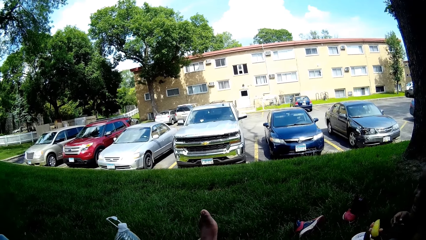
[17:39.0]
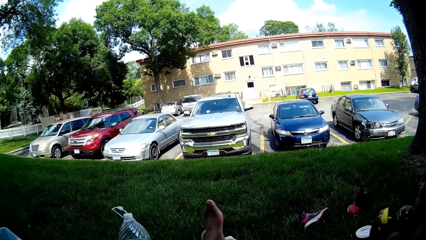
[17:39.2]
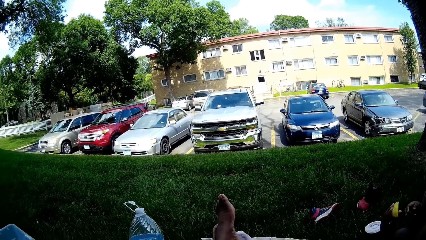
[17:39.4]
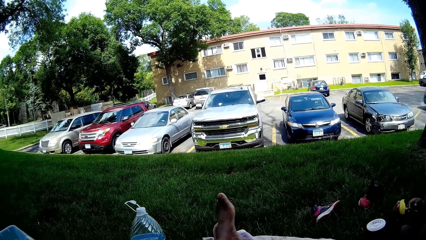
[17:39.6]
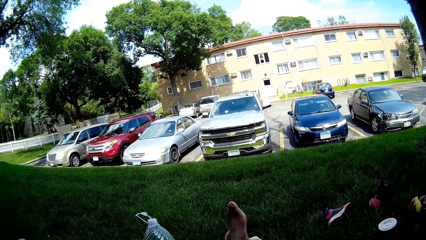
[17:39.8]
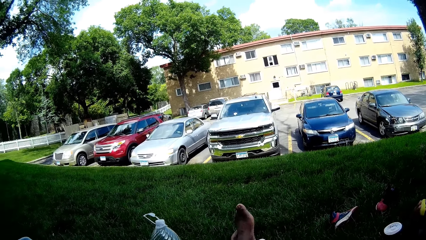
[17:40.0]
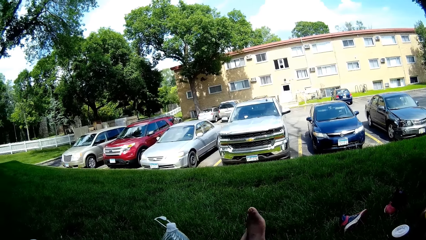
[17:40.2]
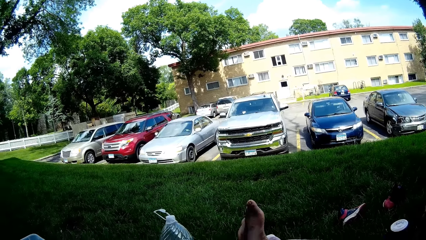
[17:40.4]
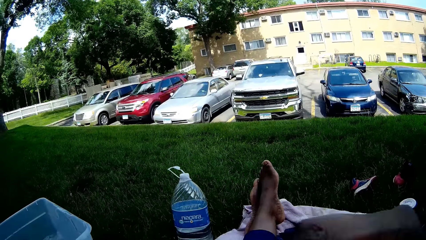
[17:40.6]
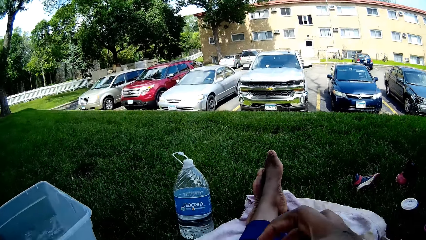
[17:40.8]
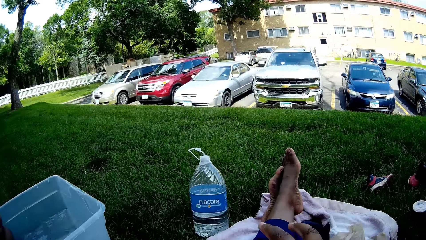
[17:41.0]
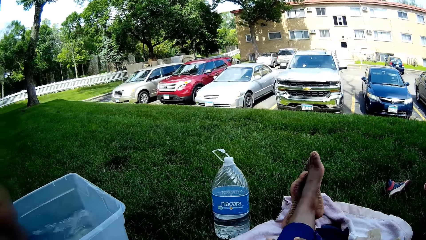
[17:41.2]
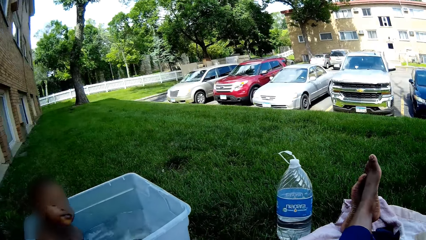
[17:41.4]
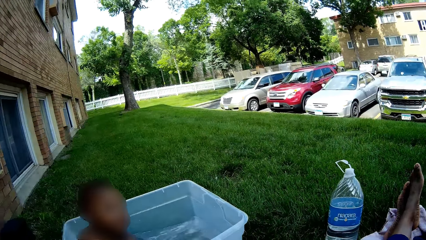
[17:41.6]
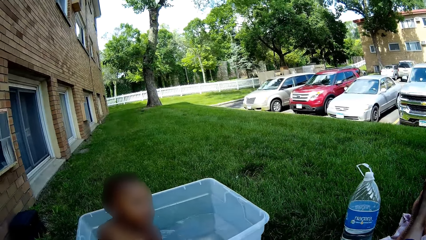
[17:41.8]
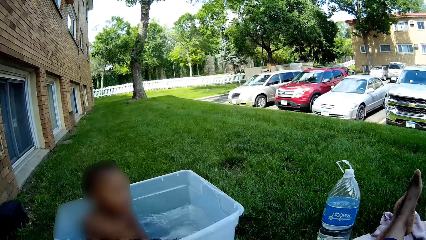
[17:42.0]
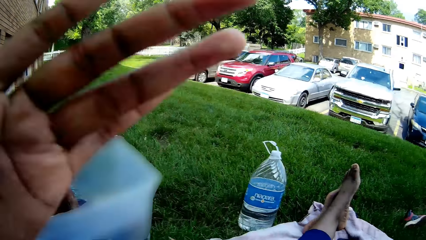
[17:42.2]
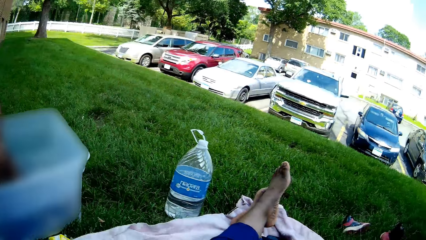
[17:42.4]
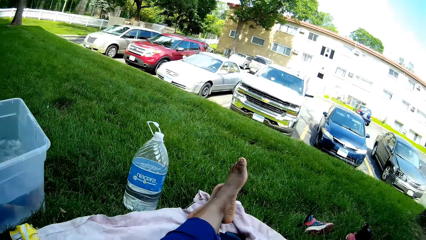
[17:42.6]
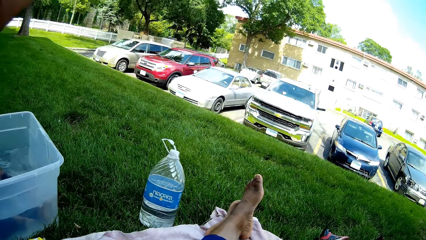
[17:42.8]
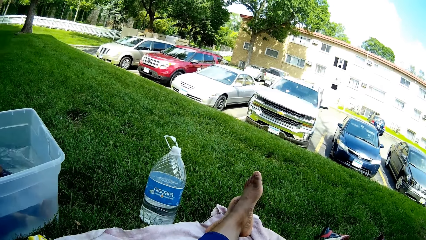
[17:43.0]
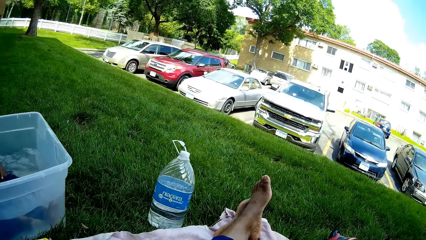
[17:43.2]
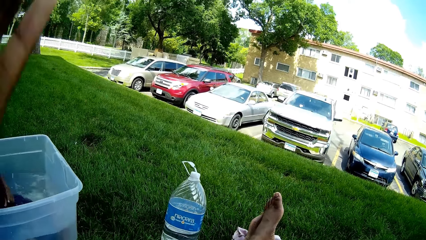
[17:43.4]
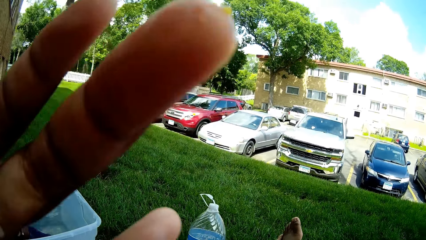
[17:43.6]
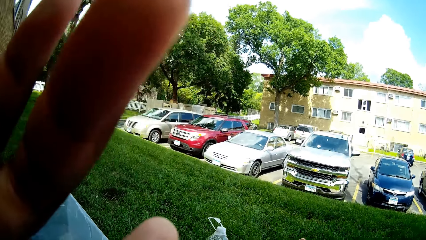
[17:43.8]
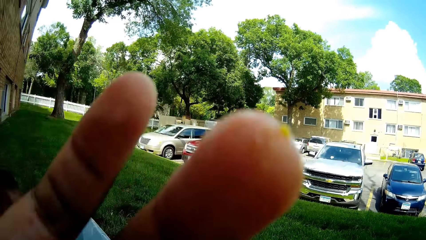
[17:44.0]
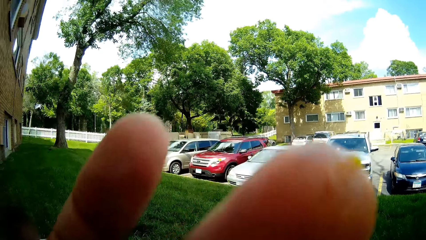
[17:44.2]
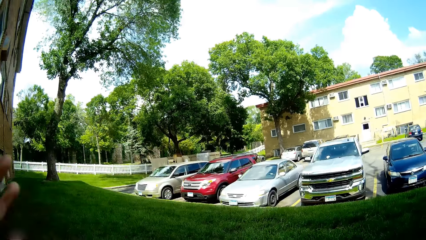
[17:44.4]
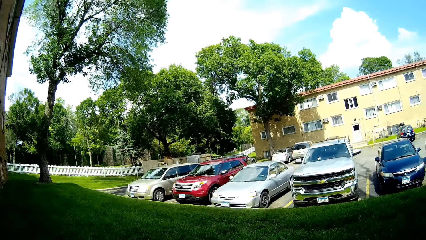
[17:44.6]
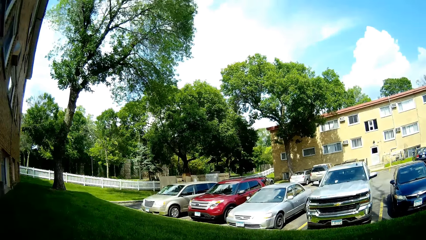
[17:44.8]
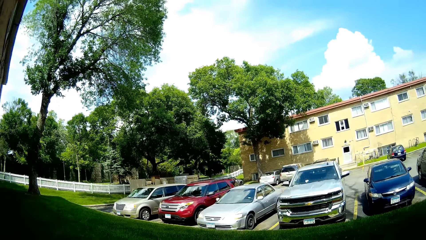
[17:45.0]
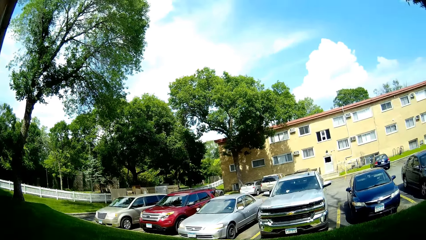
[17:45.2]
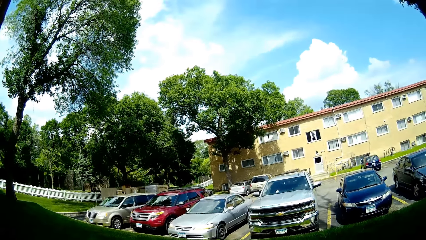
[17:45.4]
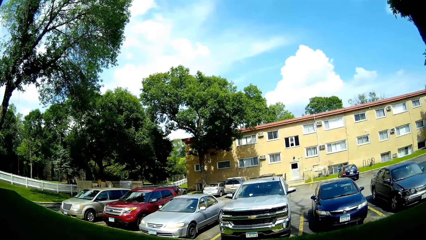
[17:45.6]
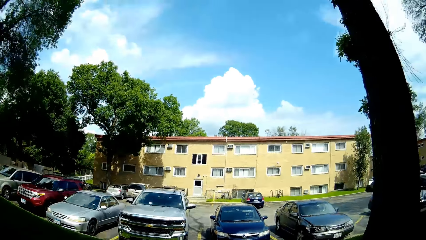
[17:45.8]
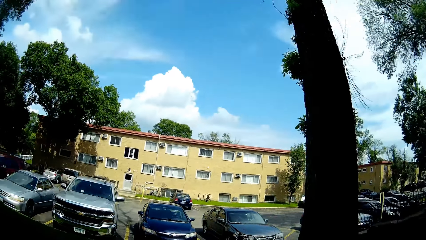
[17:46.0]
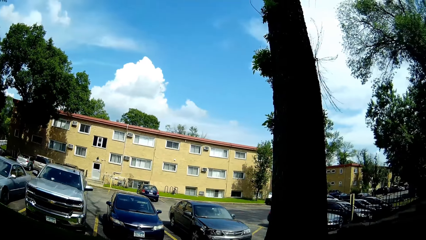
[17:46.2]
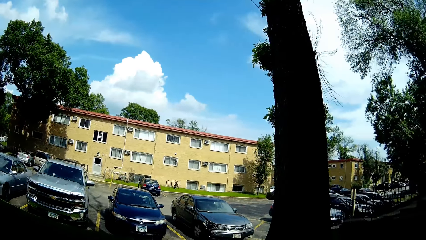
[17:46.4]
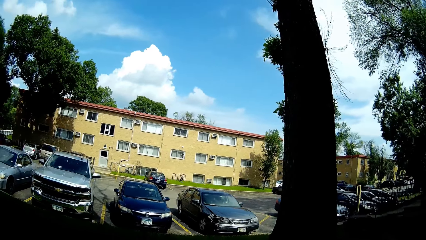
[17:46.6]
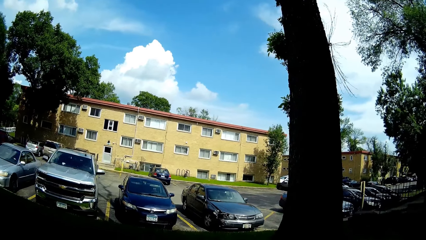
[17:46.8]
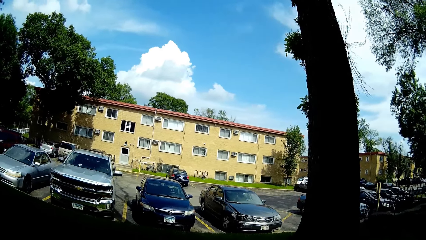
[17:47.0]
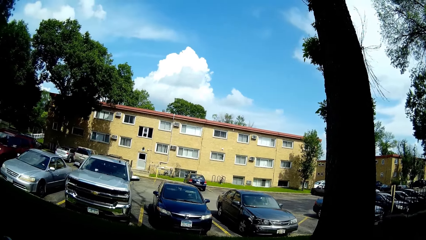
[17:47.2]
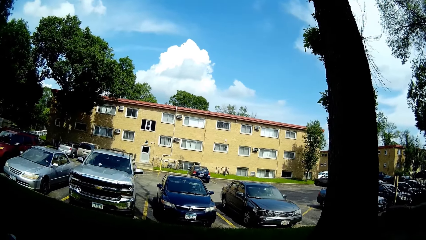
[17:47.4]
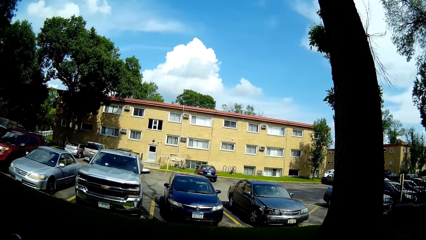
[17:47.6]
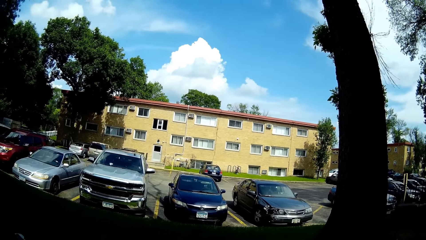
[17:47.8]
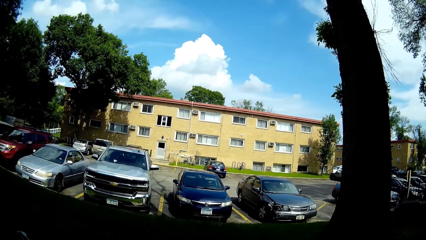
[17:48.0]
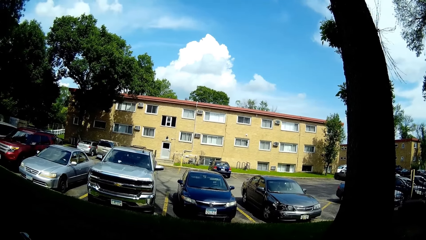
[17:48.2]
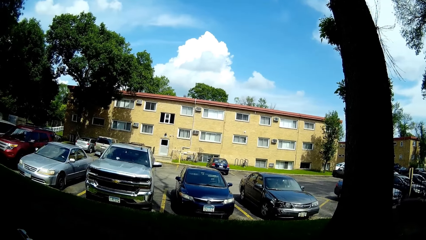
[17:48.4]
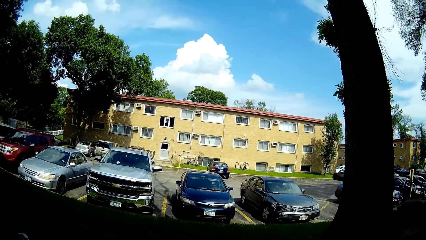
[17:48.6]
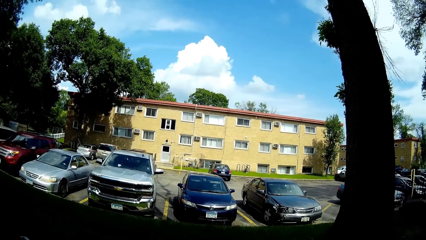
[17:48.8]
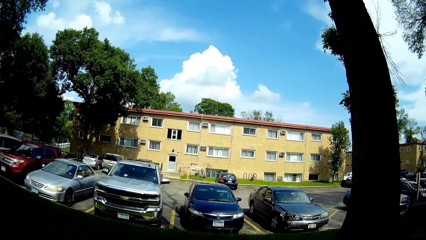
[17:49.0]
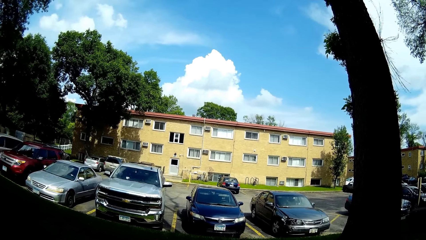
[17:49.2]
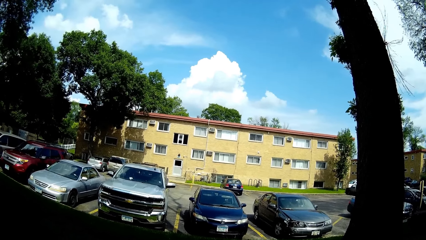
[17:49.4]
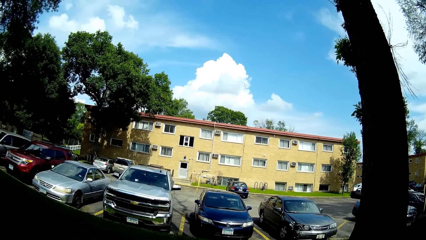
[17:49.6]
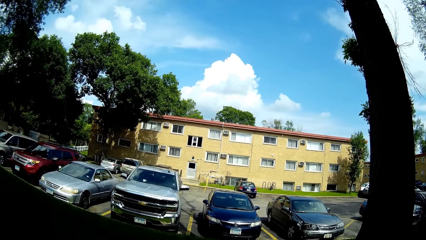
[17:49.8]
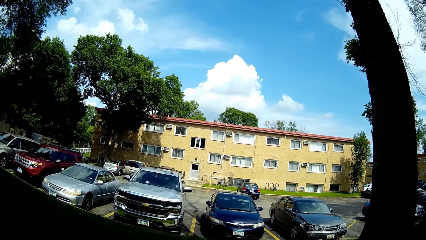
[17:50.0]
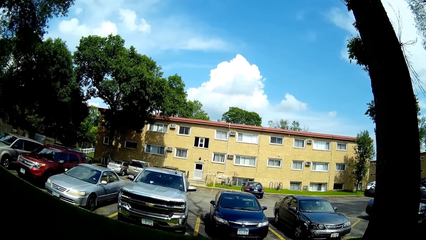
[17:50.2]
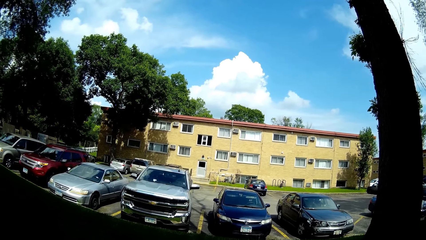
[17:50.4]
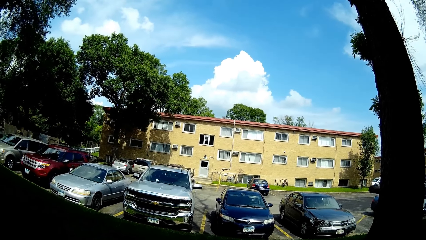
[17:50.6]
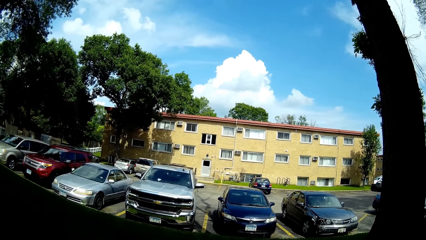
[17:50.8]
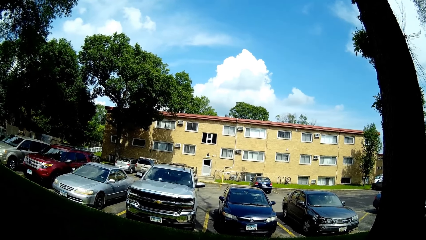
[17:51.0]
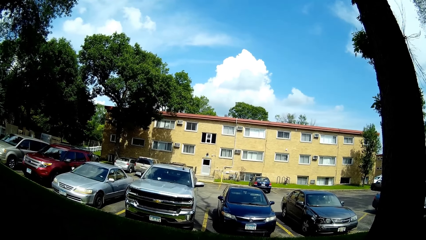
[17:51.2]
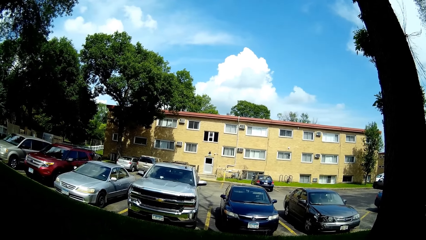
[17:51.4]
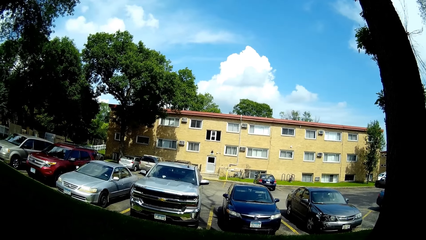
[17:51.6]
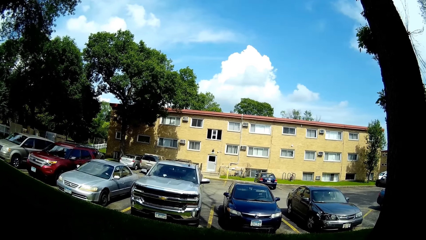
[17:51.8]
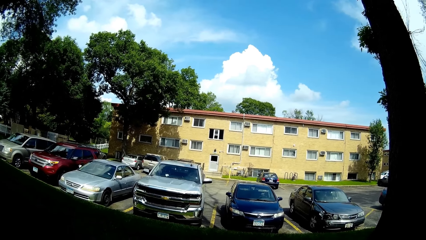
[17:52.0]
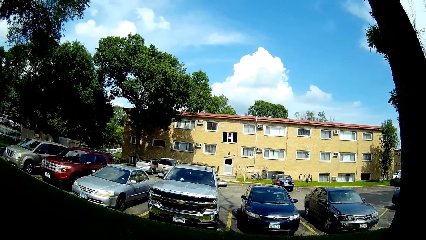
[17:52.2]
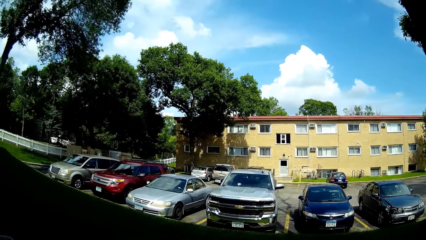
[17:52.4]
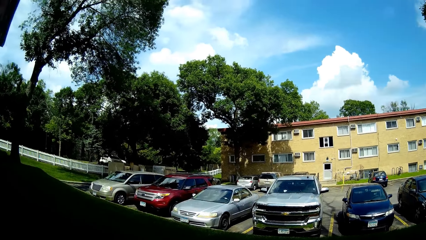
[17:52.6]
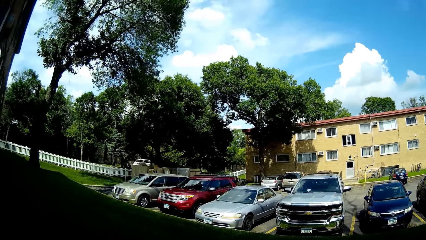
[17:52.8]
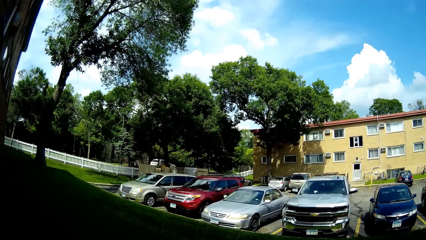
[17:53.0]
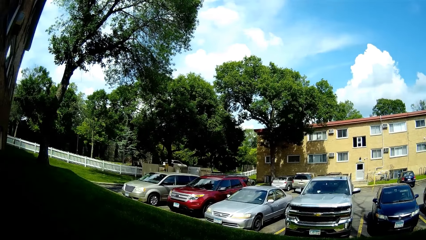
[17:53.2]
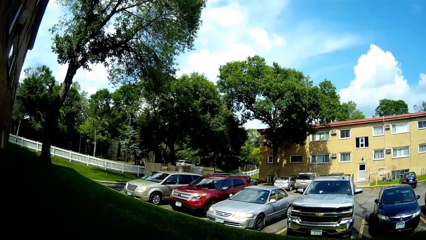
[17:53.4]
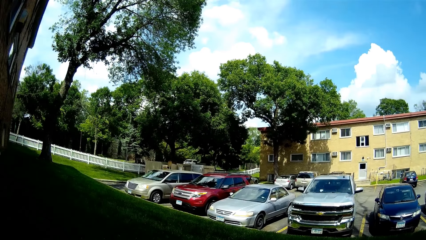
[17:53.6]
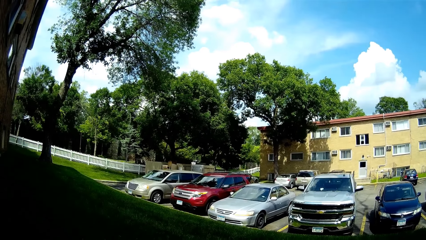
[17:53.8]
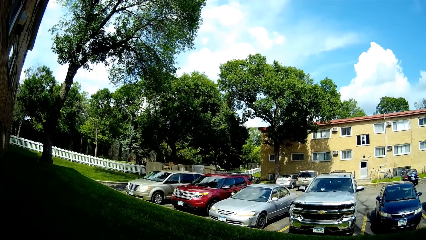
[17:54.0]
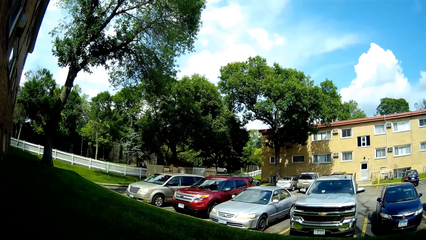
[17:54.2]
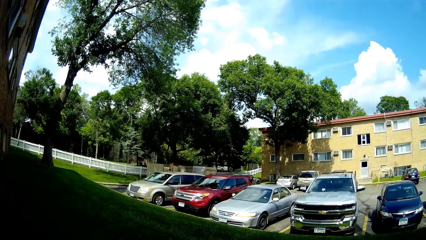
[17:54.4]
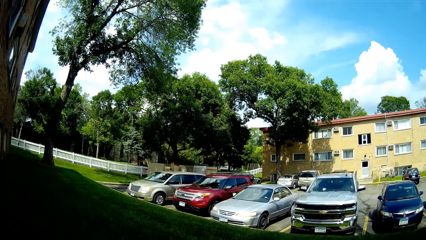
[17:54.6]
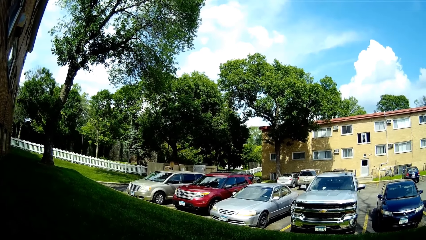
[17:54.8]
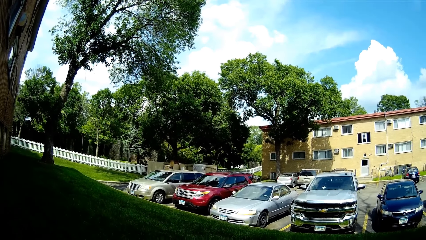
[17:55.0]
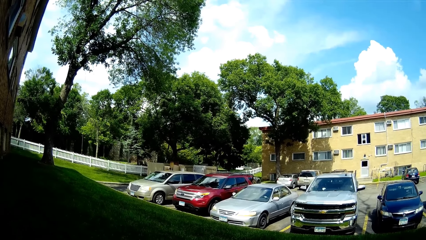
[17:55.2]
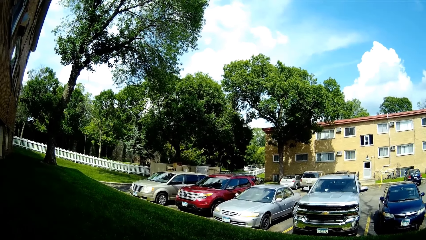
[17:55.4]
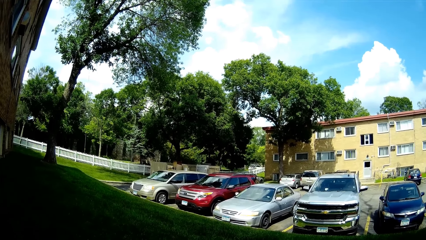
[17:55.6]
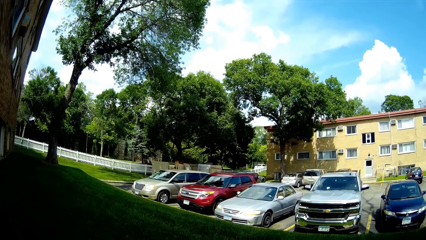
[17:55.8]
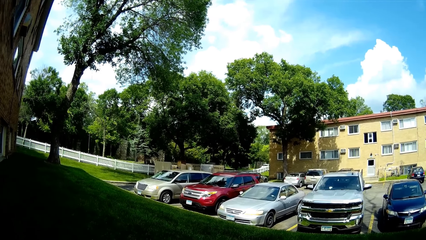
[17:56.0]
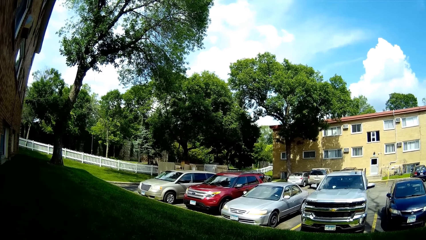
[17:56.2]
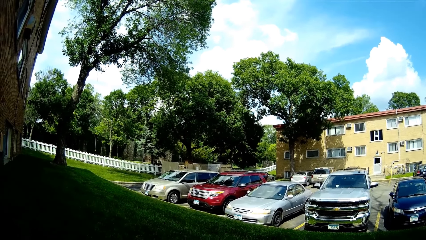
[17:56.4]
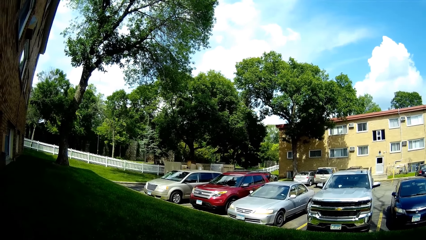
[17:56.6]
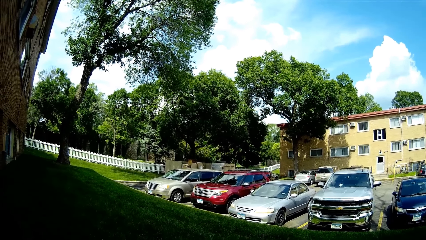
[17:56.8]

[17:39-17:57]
The camera wearer lowers her hand from her face. She itches her head with her left hand. She wipes her eyes with her left hand. She converses with a child.
